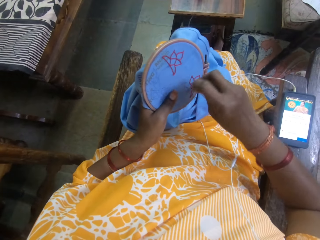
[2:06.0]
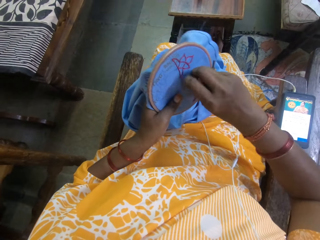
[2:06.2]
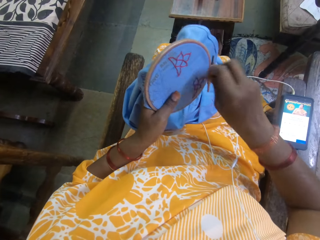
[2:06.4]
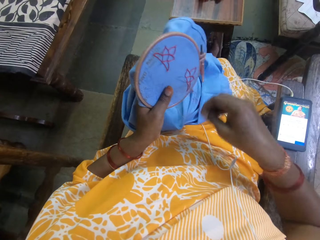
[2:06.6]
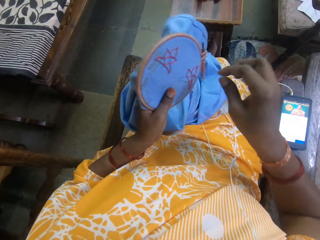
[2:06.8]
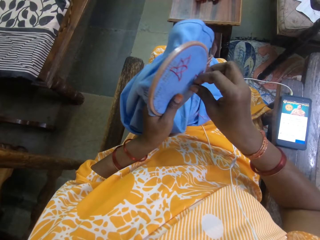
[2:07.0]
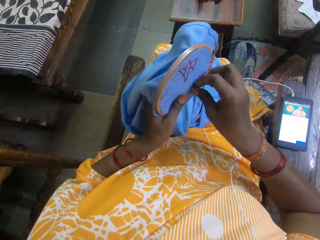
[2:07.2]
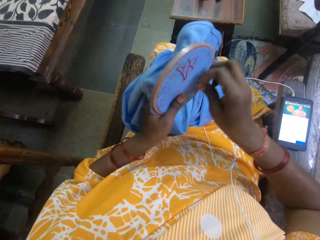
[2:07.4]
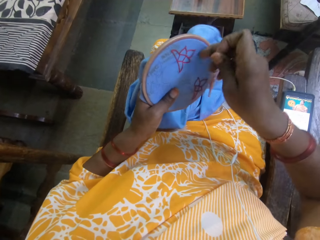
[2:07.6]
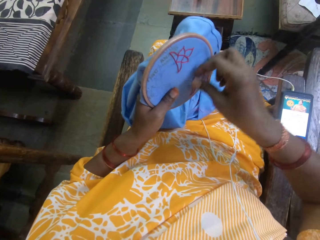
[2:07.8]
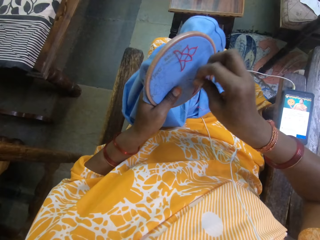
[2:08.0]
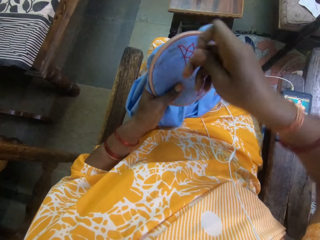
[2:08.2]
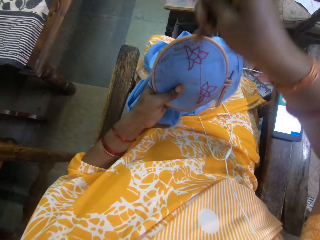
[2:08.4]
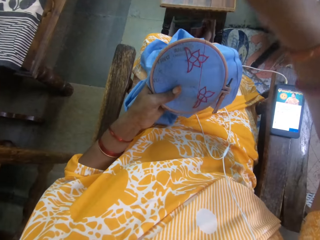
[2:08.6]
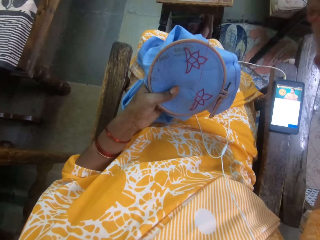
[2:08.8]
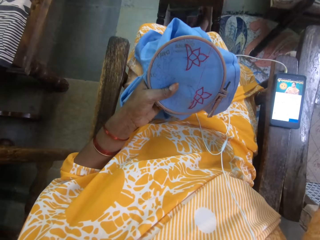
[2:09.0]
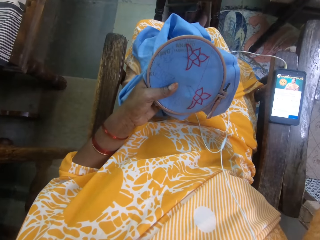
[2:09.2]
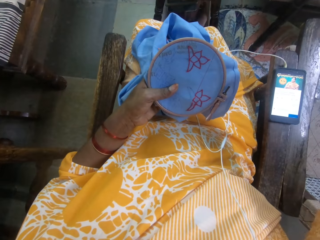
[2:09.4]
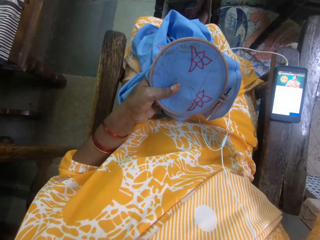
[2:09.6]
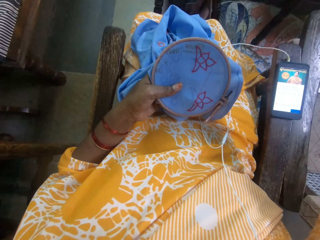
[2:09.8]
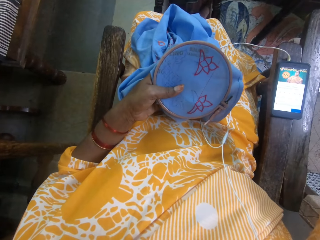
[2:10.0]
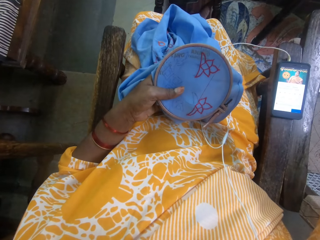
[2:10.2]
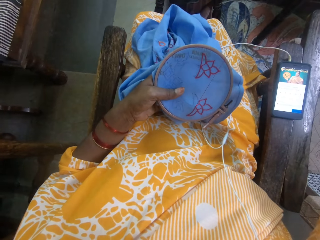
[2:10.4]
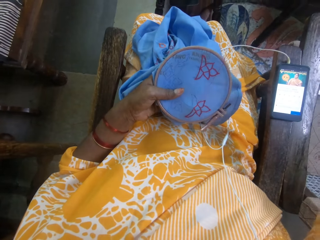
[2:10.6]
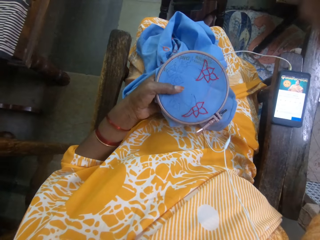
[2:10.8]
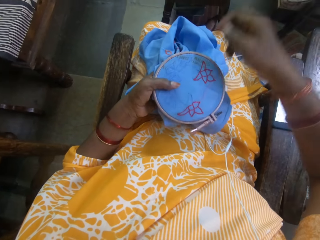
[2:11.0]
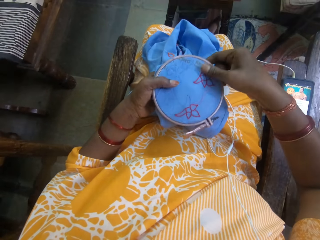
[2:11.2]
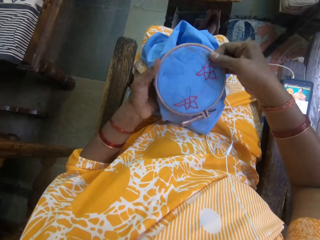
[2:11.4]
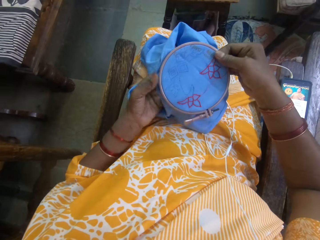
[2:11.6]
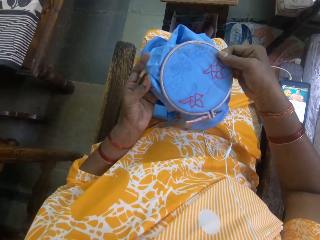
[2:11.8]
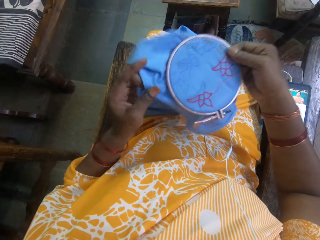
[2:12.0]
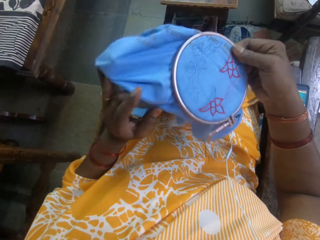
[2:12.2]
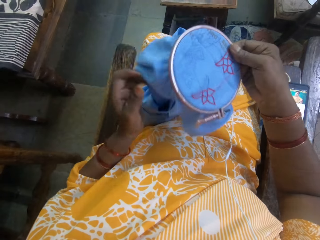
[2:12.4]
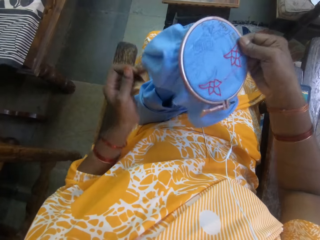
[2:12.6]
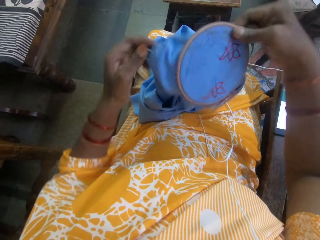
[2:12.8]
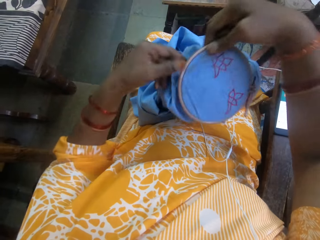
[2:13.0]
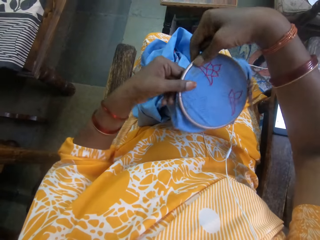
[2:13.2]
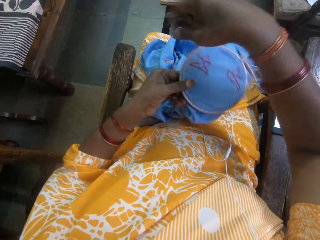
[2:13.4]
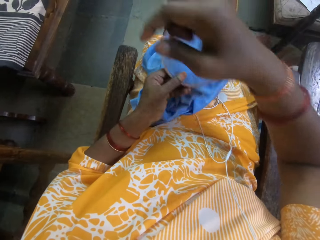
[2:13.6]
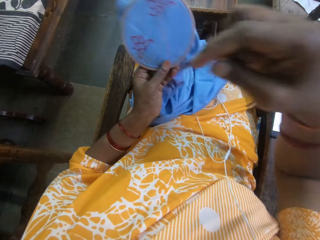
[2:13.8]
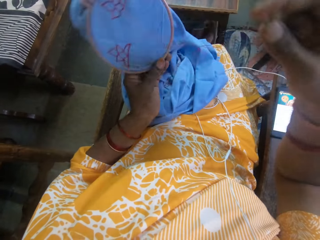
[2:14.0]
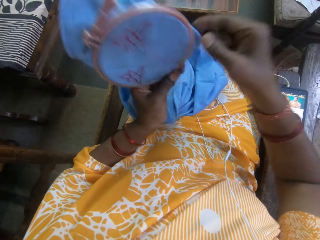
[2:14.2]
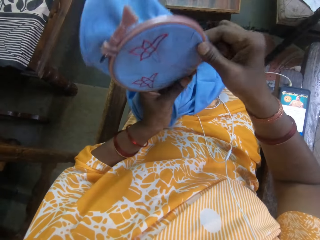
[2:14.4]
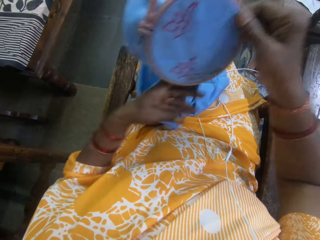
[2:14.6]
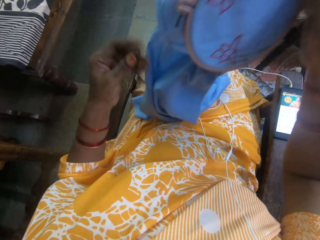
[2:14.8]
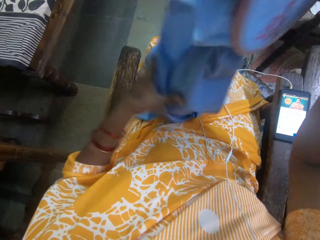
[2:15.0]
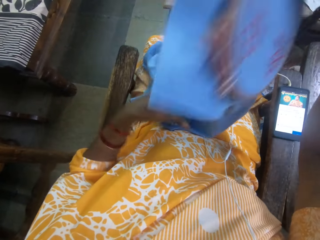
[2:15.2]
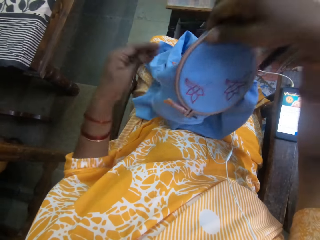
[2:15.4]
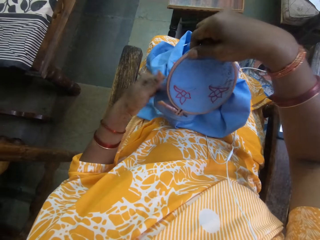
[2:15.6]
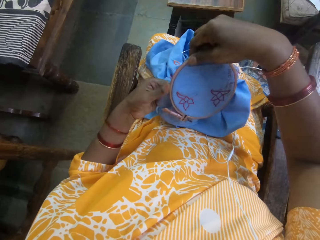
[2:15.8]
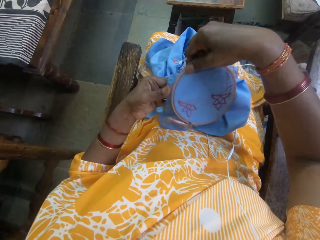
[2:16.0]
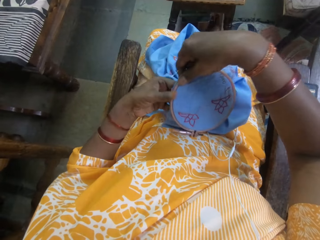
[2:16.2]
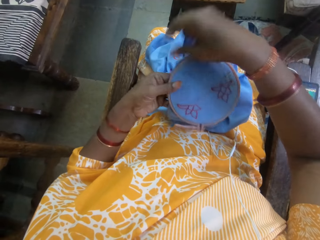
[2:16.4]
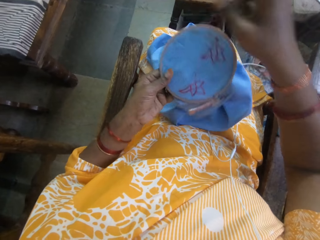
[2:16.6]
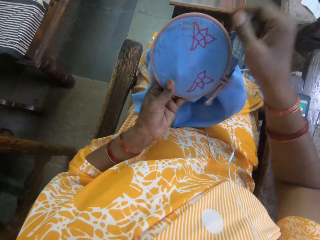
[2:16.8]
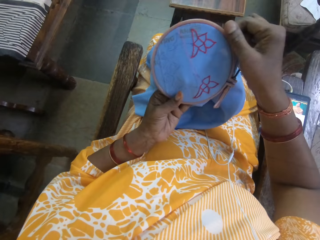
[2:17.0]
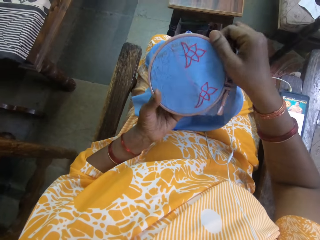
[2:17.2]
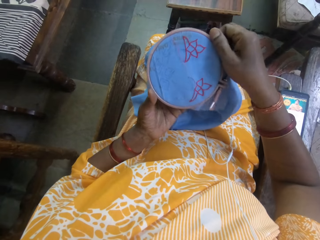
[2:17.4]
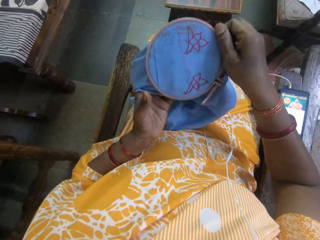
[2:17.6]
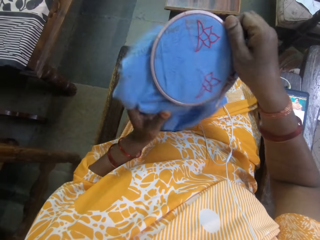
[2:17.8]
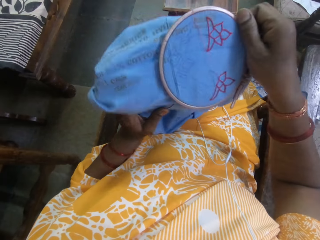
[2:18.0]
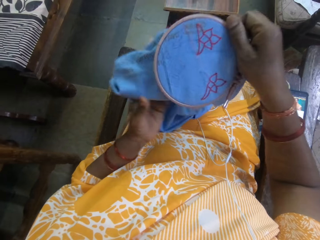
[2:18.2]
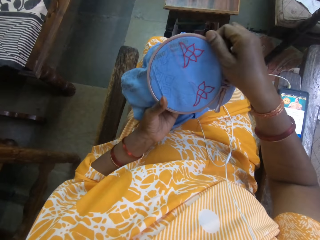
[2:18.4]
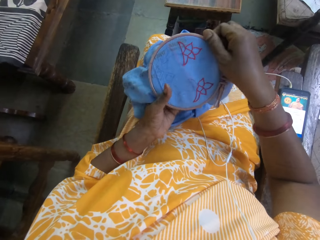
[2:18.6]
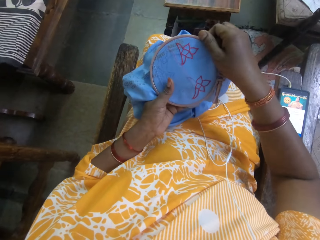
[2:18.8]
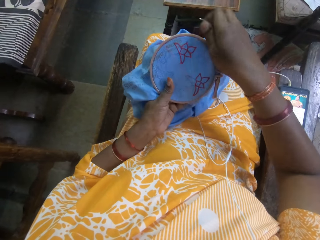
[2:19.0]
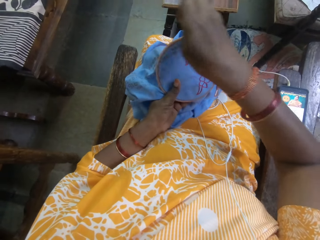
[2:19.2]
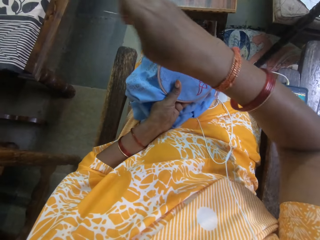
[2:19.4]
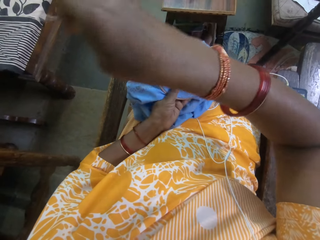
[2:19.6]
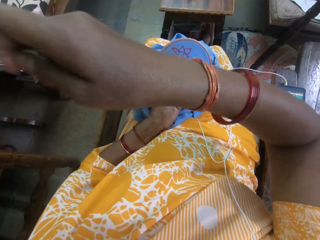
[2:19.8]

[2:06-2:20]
The camera wearer pulls the thread. She passes the fabric from her left hand to her right hand, pulls the fabric with her left hand, and passes the fabric from her right hand to her left hand. She turns the cloth. She passes the fabric from her left hand to her right hand. She passes the fabric from her right hand to her left hand. She holds the fabric with both hands. She pulls the fabric with her left hand.

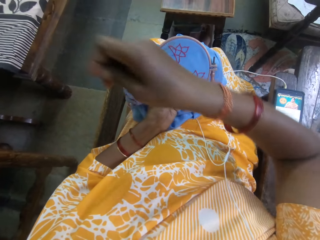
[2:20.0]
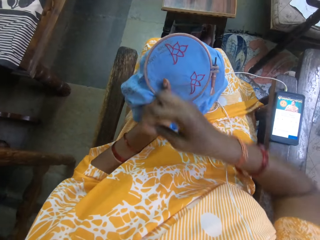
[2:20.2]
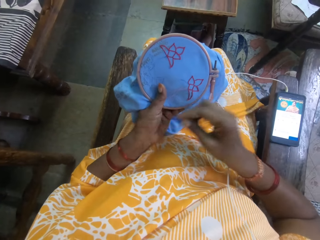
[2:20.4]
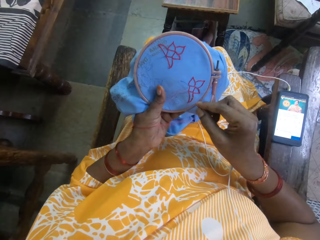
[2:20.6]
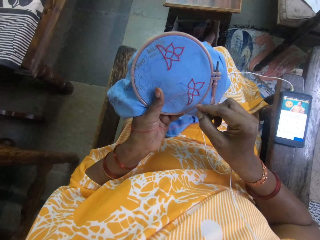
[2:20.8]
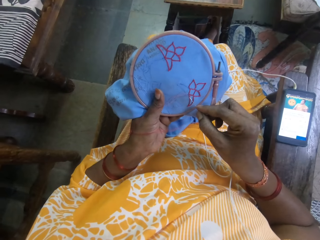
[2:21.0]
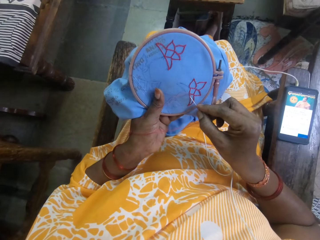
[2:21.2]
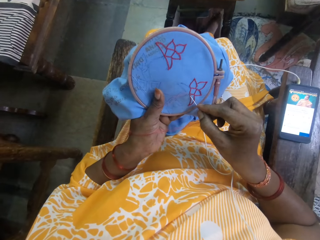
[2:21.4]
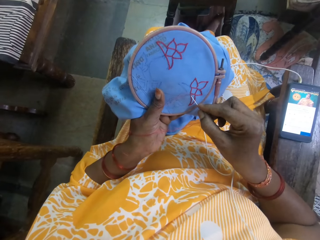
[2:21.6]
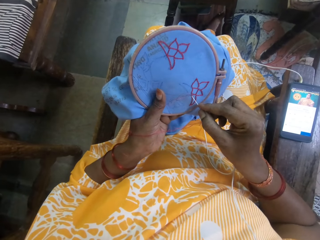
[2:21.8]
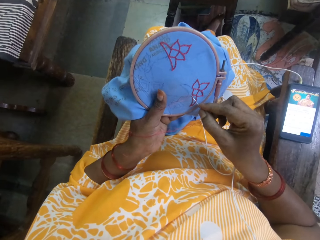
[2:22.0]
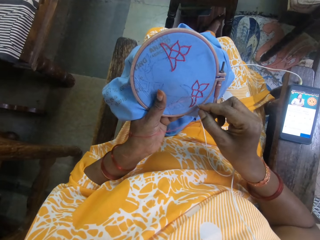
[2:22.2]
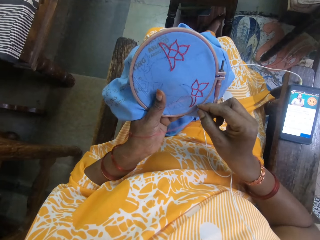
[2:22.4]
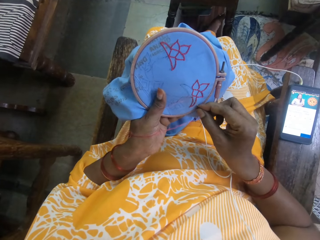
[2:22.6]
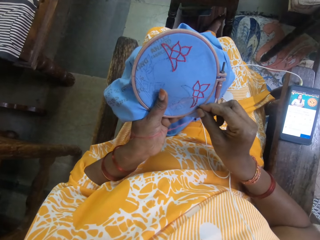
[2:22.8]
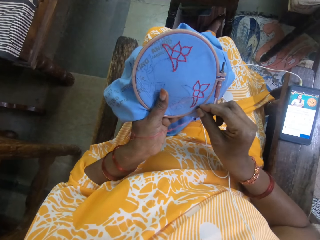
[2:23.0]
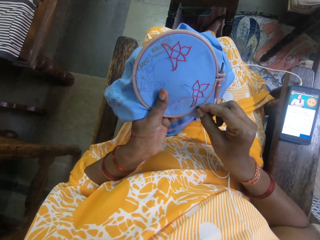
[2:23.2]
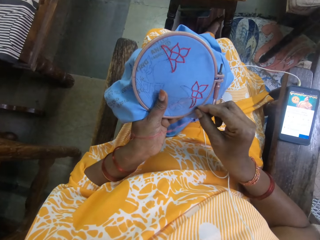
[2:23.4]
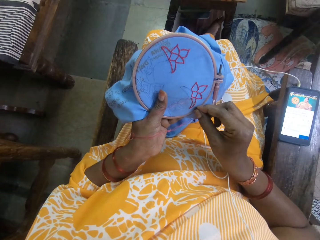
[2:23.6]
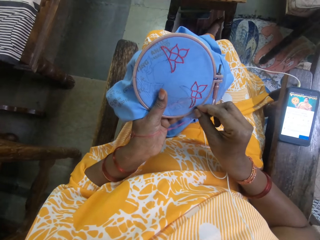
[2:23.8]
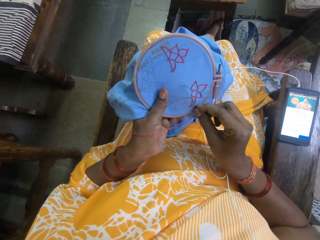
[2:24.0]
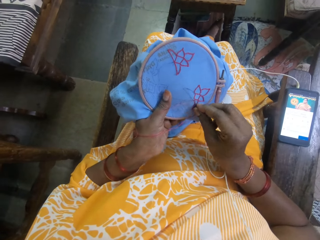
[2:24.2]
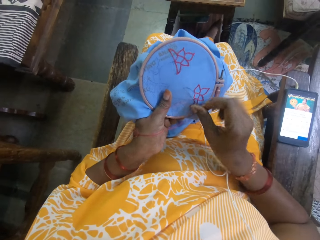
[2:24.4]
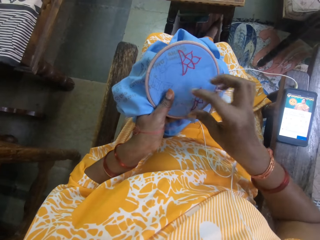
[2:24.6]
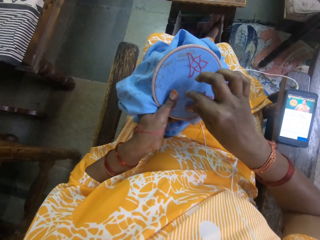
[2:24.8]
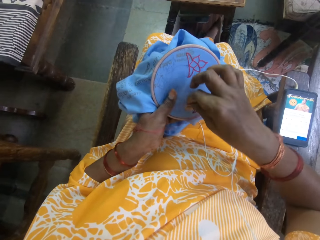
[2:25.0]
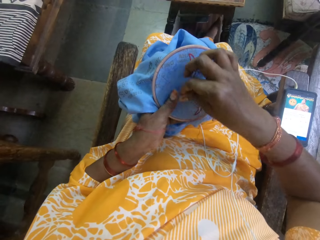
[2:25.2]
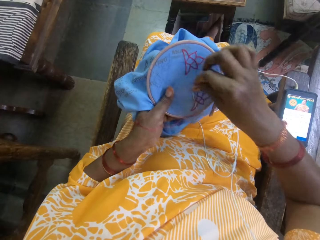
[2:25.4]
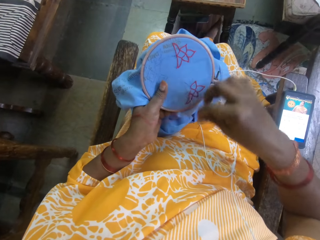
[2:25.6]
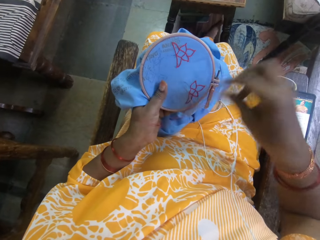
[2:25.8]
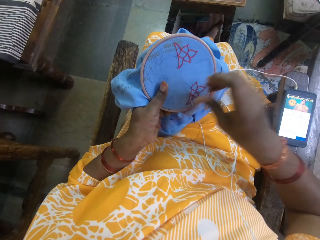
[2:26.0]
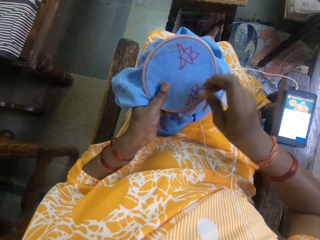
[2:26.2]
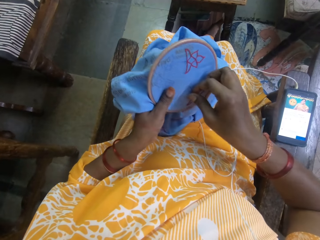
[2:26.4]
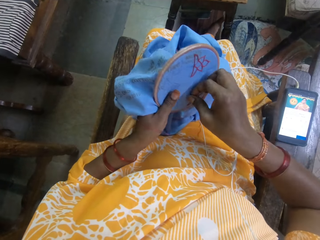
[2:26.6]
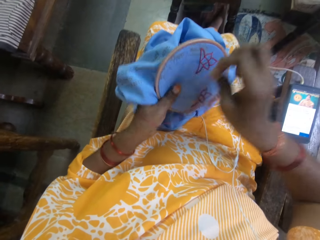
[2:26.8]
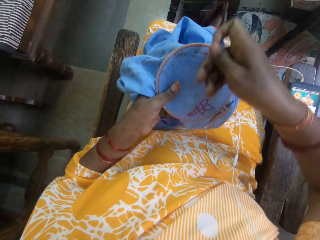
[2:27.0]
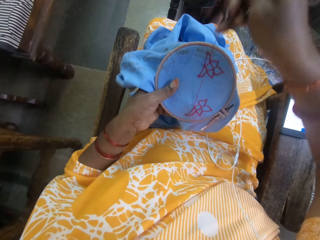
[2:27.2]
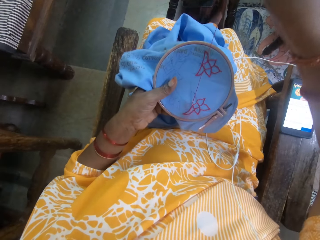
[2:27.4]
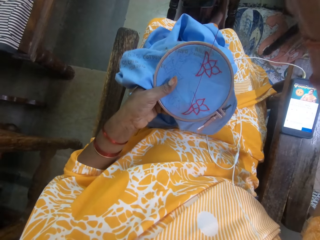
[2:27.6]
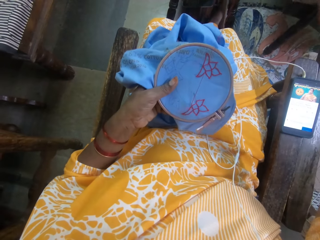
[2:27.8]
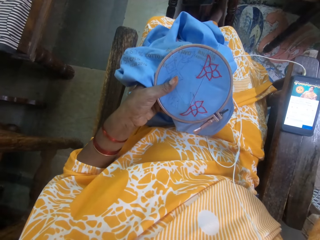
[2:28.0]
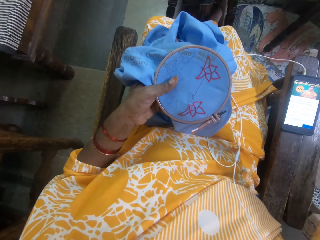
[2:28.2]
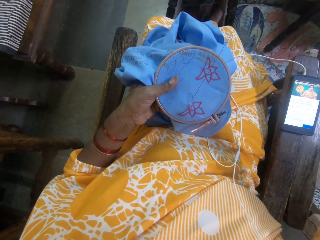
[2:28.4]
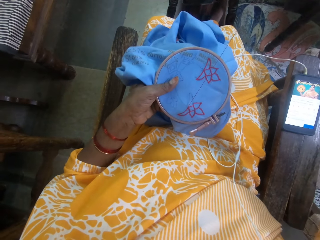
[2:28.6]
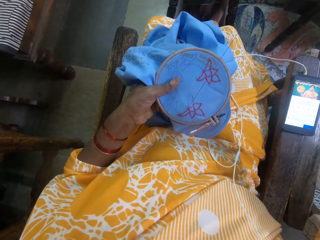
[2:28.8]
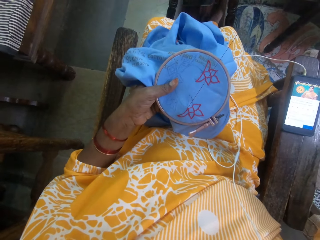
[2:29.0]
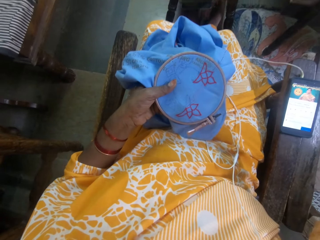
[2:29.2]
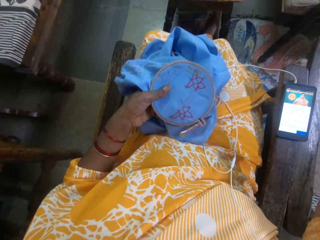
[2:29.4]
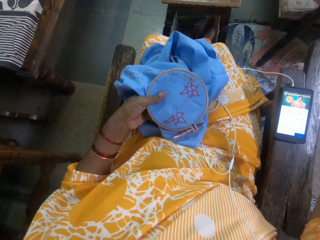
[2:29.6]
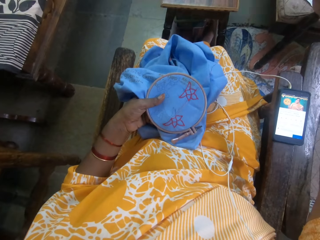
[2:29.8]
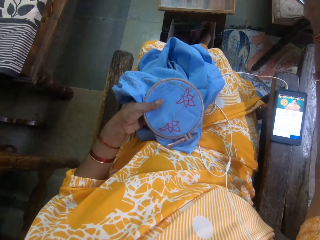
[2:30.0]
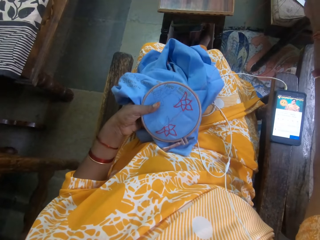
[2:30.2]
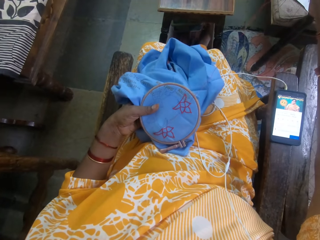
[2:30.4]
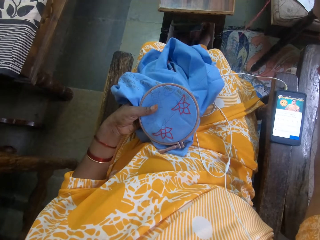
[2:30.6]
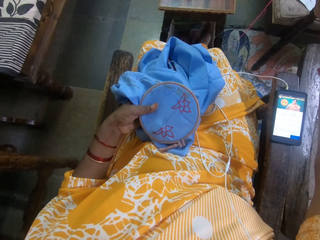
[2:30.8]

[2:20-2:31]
The camera wearer pulls the thread. She embroiders the fabric with the needle and thread in her right hand. She pulls the thread.
